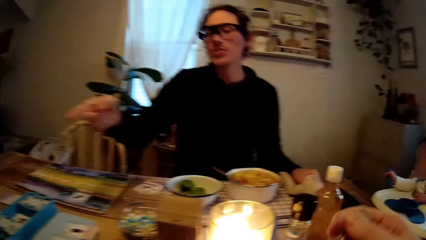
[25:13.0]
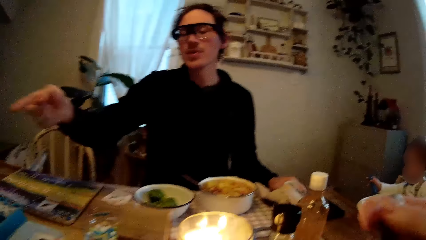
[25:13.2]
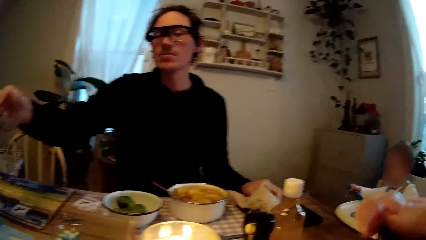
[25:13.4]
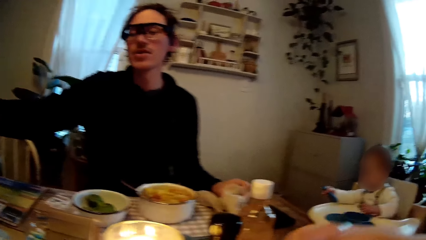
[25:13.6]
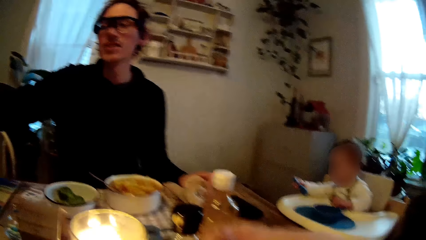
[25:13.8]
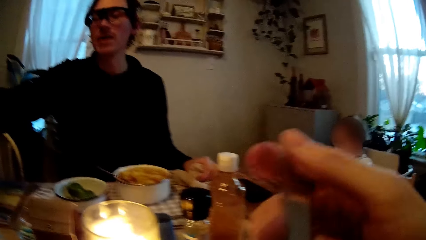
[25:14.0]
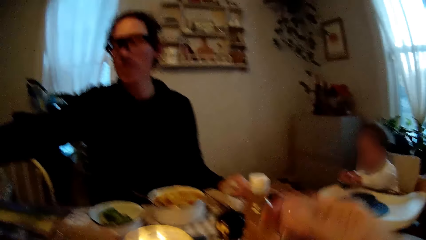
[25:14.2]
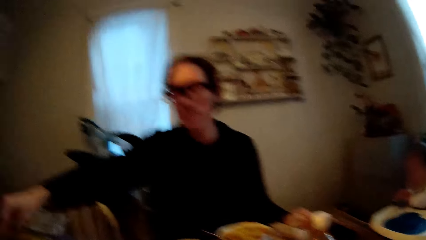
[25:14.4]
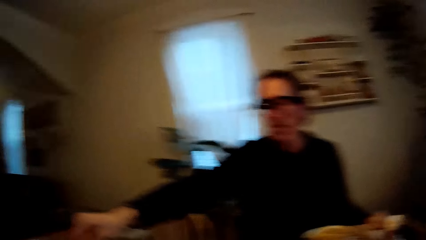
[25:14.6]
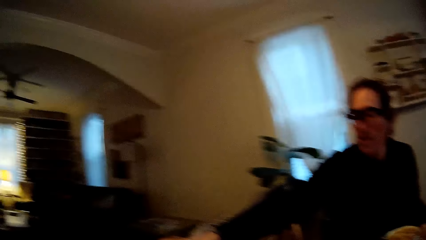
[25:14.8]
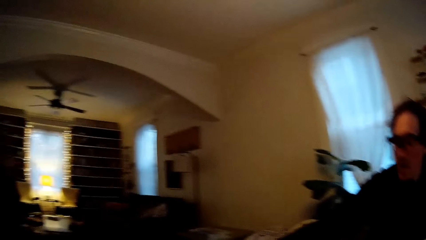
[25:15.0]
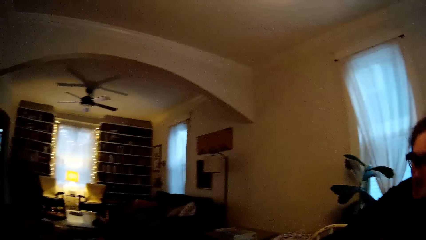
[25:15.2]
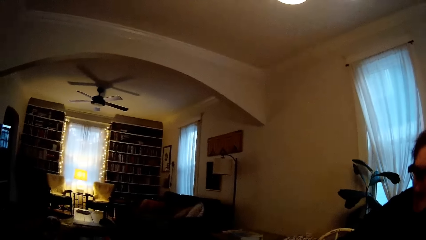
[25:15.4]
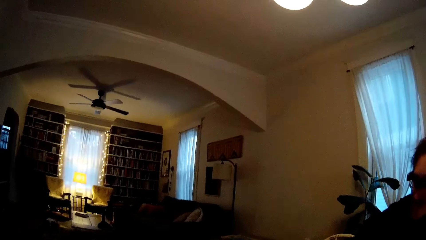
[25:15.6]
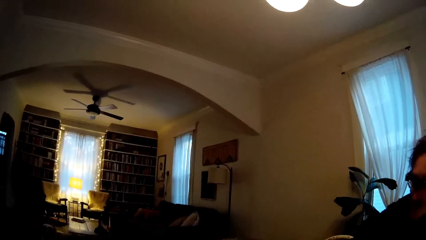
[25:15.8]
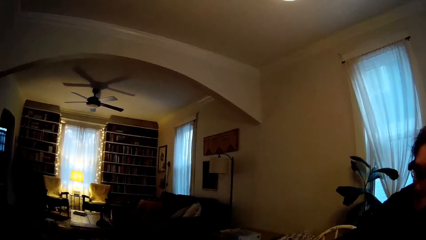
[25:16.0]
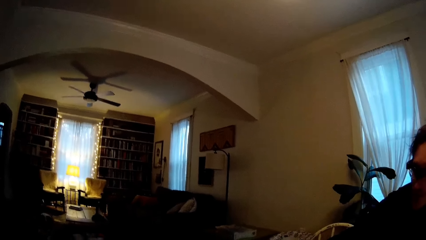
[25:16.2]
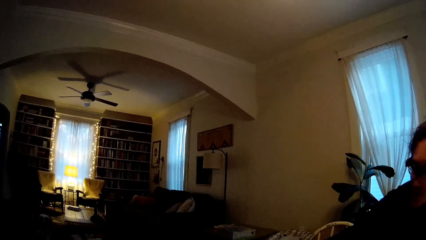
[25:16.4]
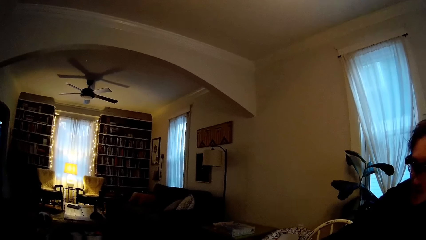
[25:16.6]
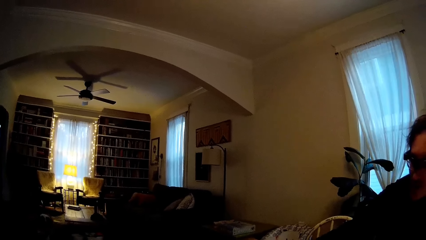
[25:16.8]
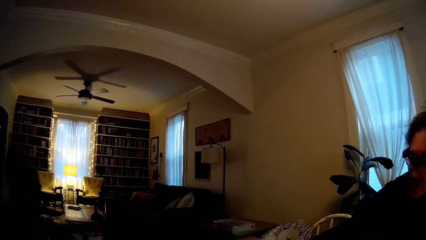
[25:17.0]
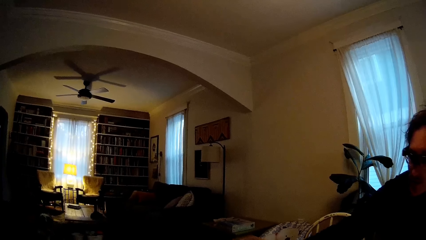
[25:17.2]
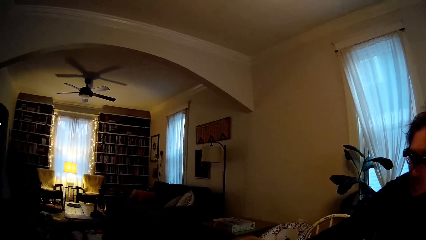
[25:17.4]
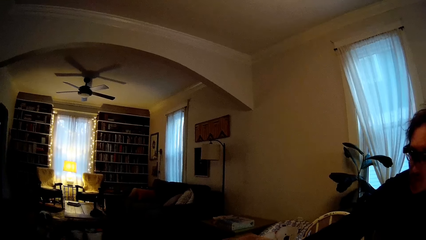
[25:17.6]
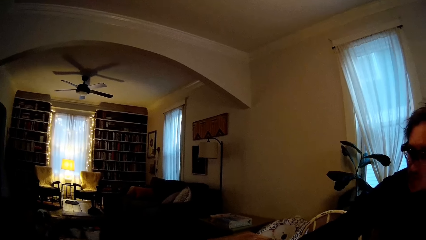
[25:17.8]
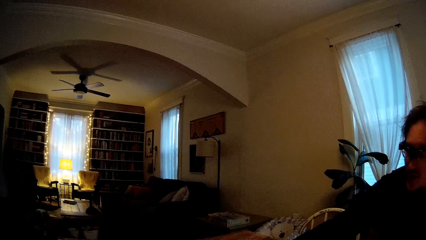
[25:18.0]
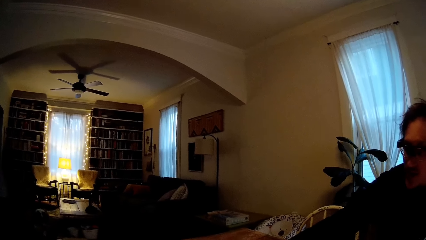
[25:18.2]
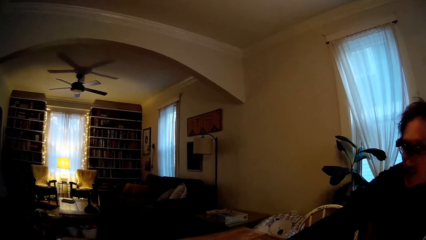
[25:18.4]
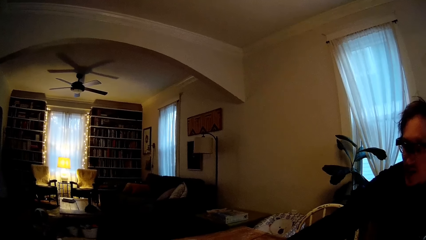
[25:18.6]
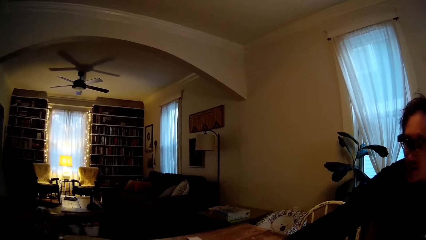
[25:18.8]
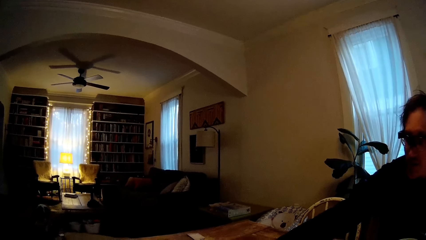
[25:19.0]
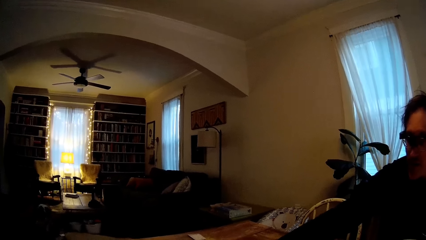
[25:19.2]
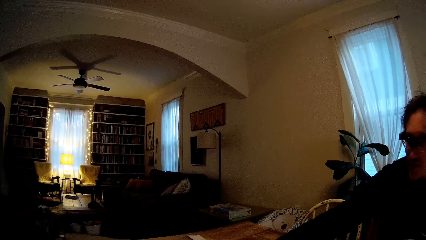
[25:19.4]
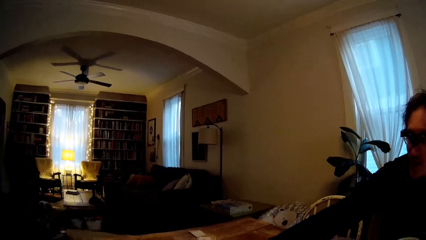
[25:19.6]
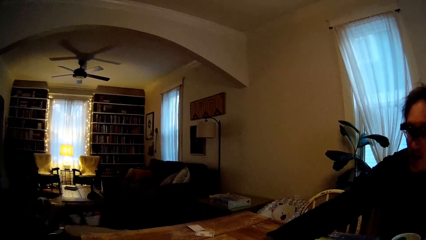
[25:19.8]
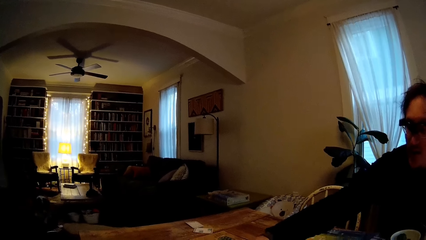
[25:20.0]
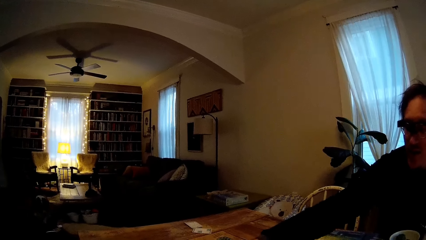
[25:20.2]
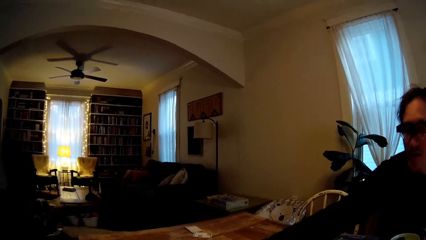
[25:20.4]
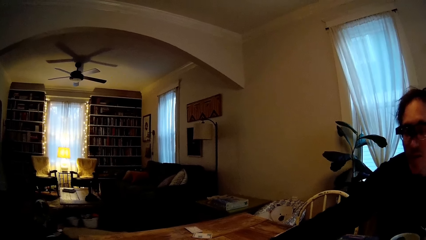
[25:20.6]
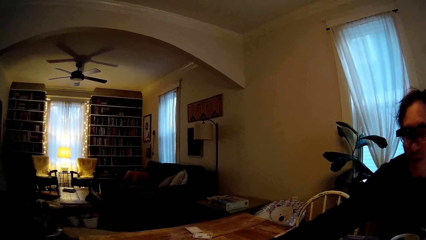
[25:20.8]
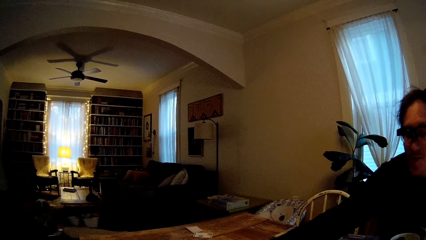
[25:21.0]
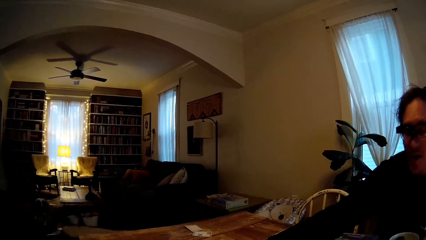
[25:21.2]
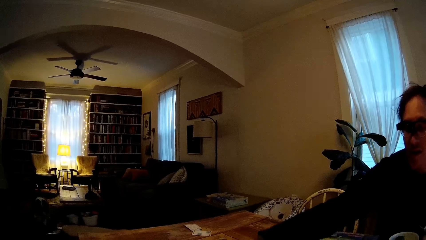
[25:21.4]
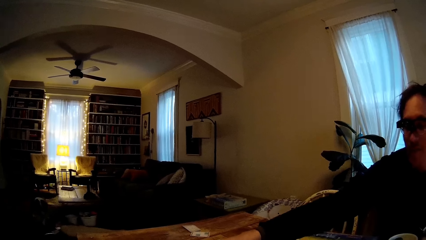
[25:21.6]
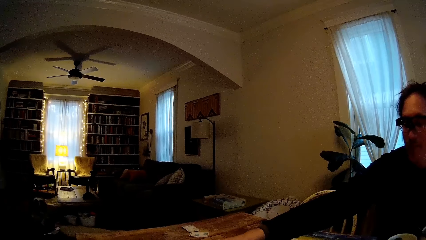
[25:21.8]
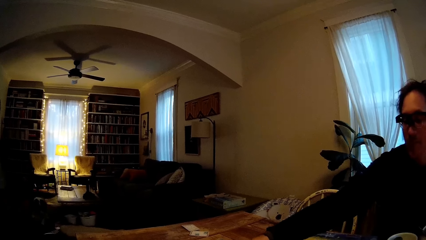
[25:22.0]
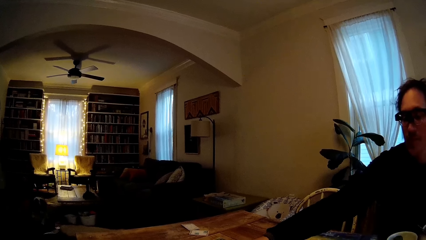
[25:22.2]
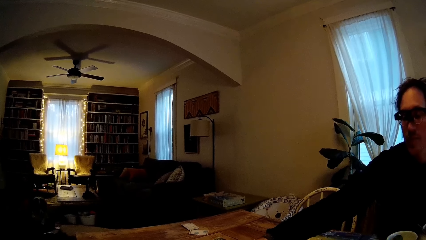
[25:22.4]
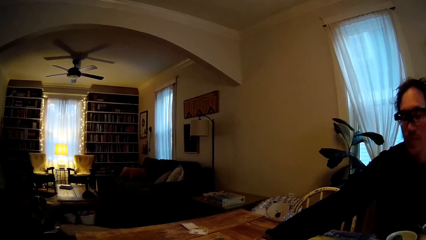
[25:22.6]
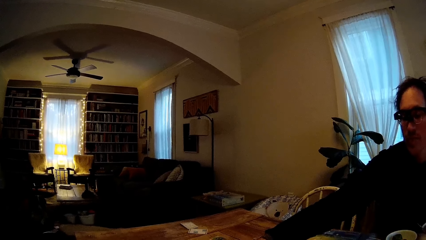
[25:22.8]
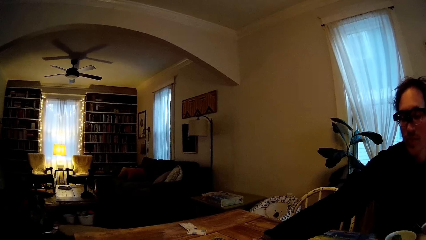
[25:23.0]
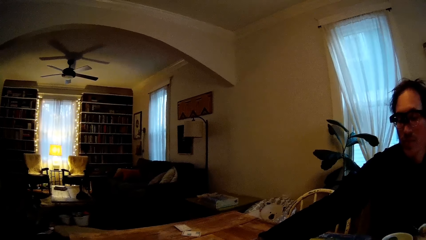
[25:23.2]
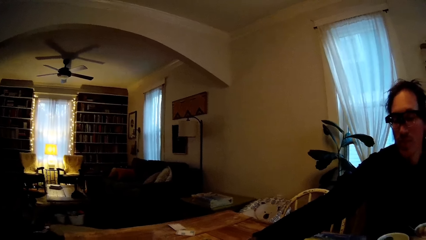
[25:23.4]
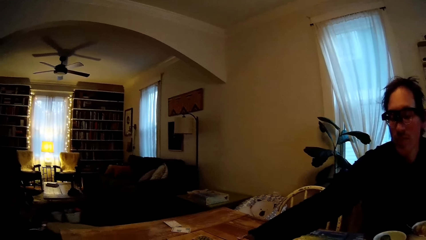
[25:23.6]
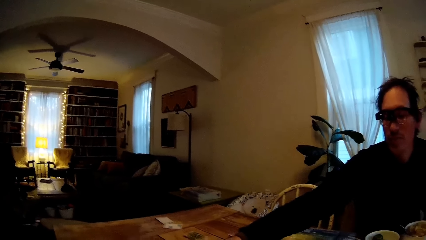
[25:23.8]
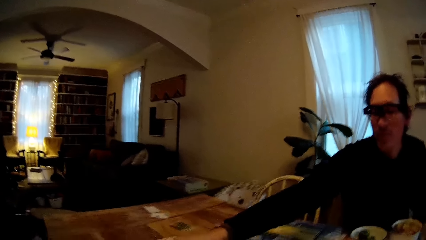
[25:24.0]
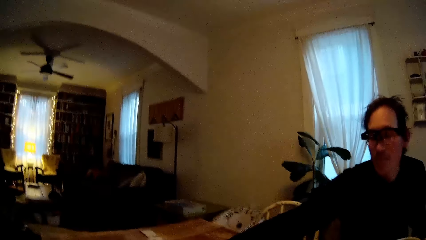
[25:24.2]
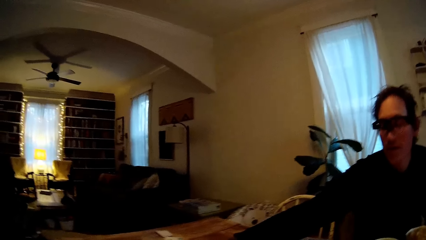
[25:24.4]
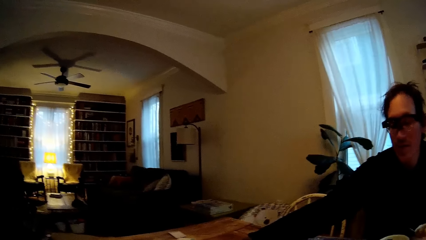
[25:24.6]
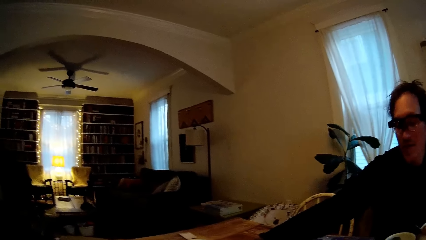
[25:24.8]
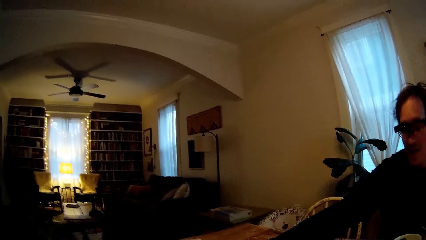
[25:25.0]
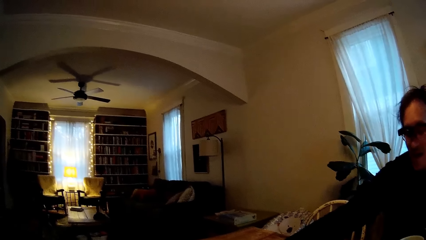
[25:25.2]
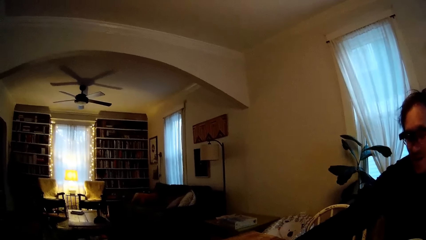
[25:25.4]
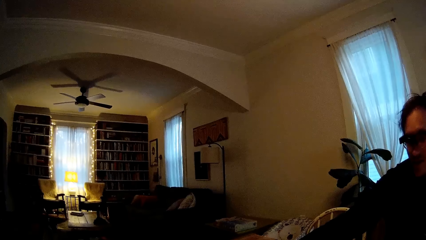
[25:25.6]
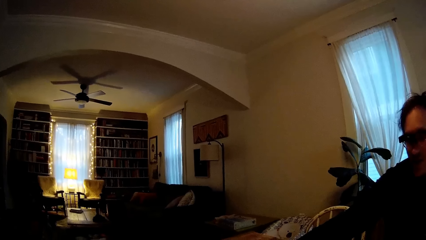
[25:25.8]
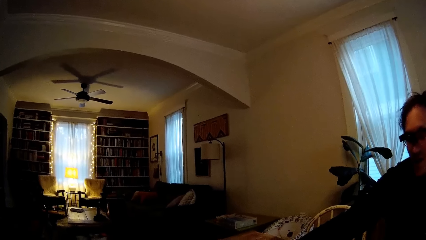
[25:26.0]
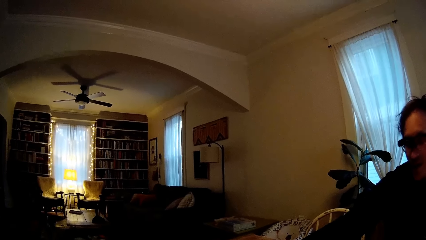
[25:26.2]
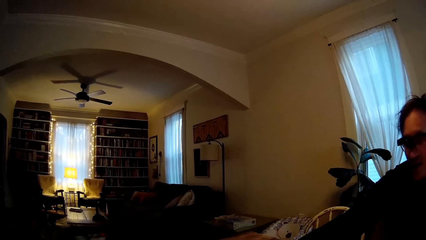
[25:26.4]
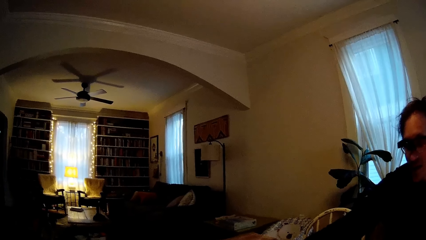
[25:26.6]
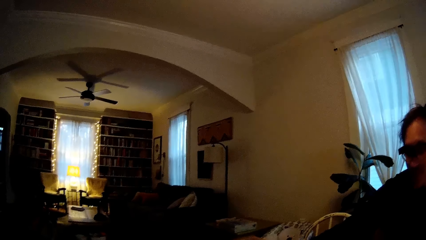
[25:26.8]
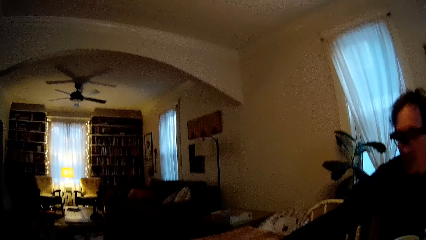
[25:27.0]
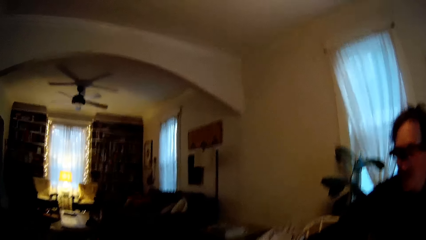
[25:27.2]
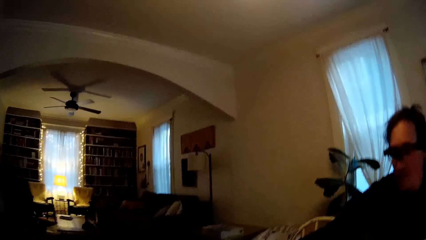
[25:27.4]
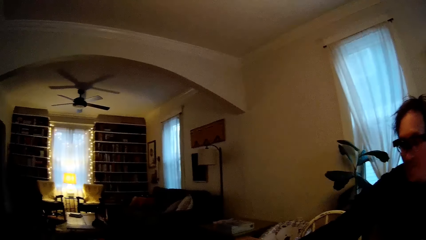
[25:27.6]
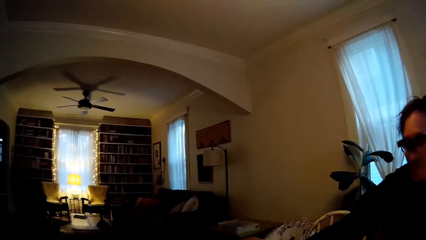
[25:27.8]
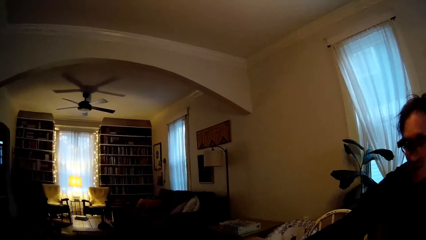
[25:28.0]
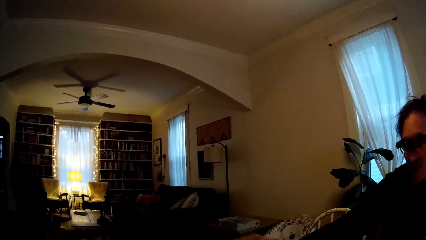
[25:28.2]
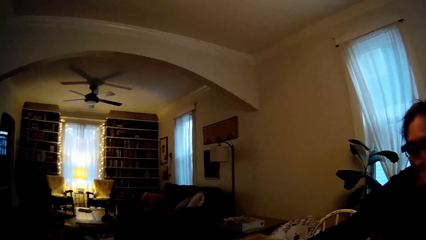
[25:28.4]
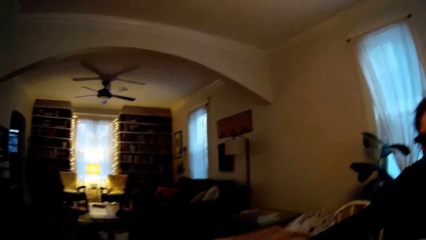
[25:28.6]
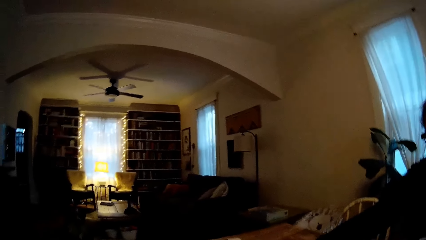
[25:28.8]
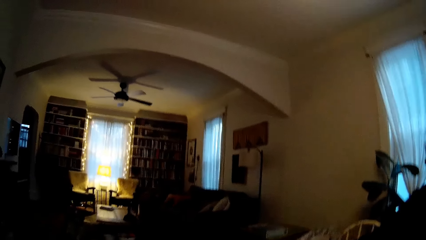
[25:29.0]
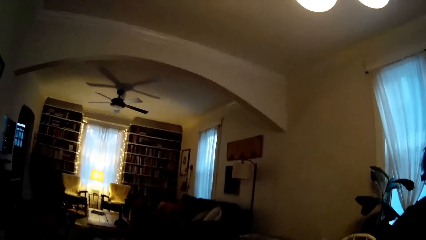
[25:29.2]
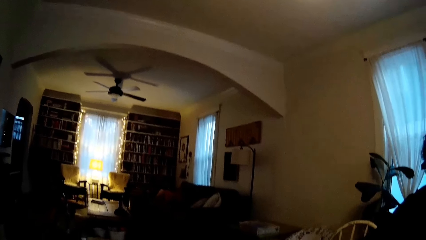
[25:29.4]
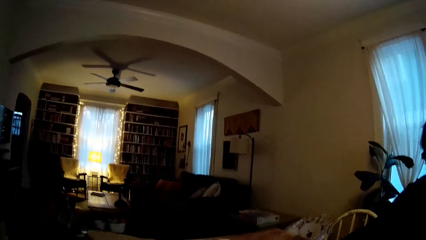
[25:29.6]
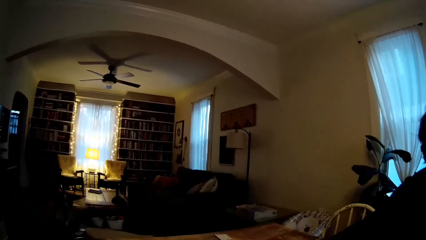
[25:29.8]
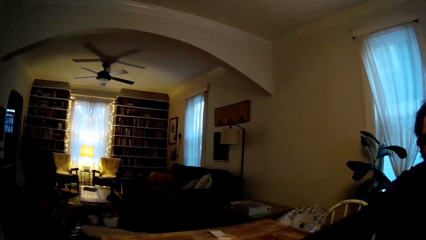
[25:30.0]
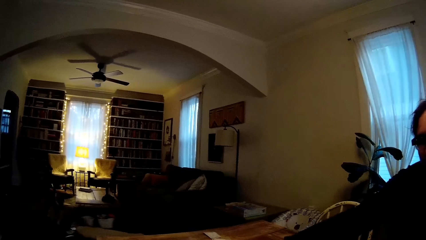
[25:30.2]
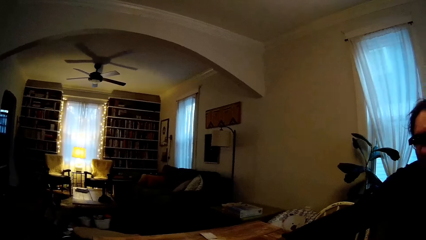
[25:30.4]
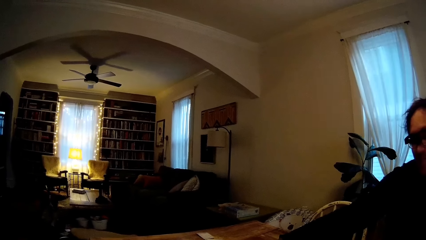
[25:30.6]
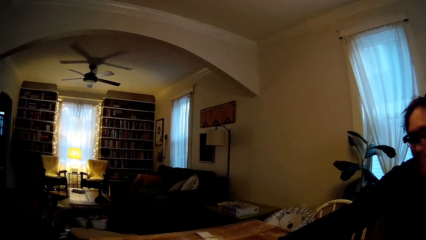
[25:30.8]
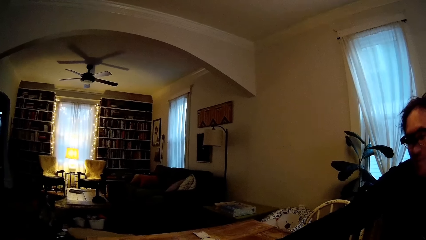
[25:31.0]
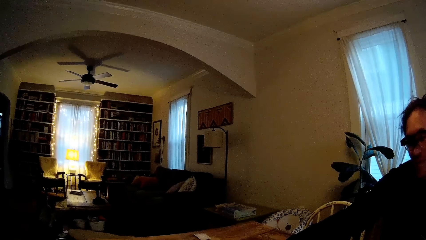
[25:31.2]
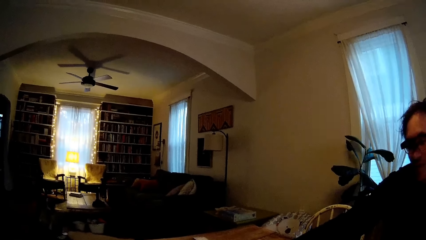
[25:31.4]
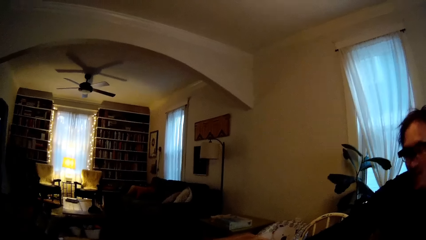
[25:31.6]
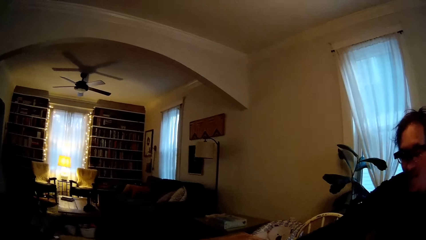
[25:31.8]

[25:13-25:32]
The man gestures with his right hand. The camera wearer raises the fork with her right hand. The man stretches his right hand over the table.
